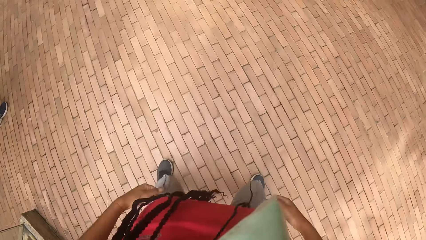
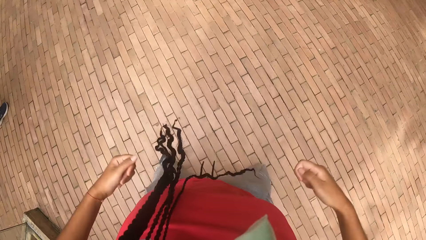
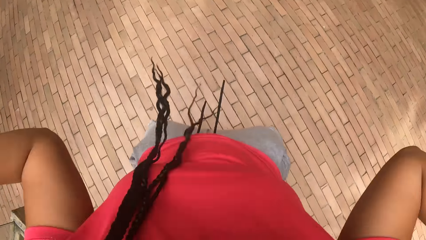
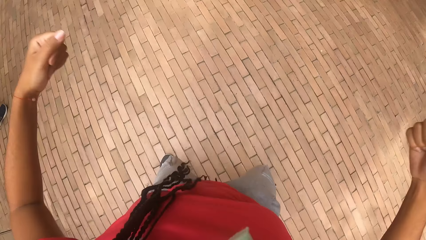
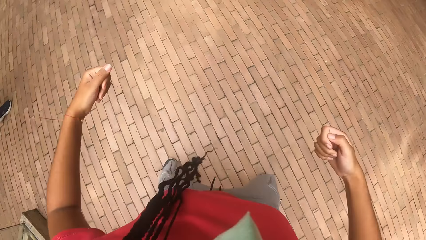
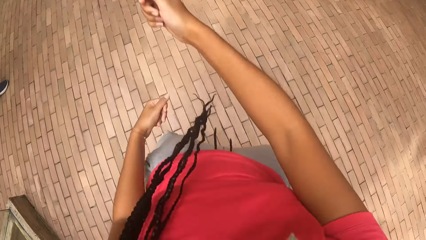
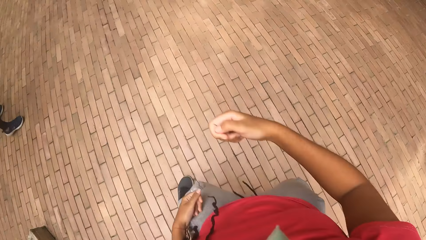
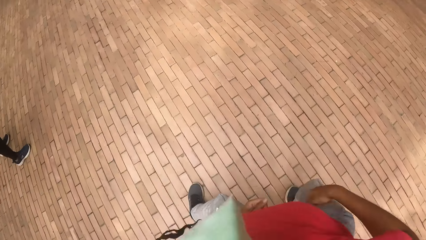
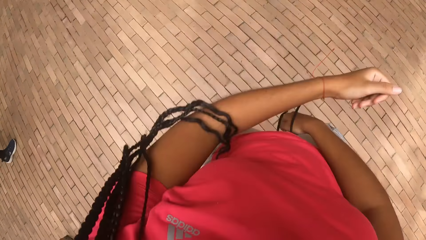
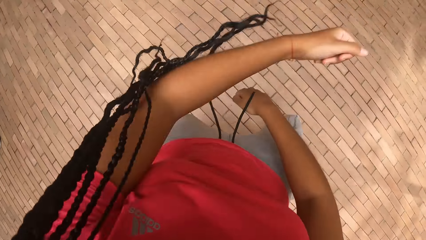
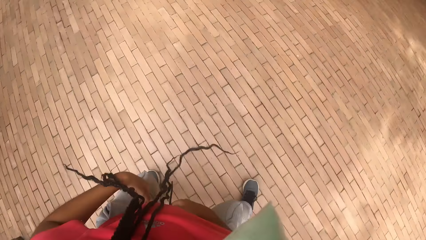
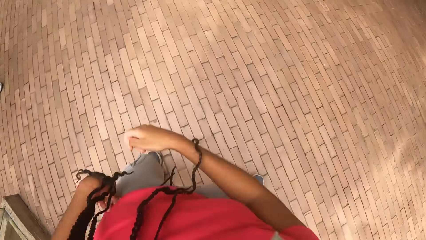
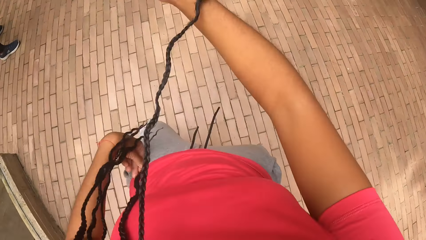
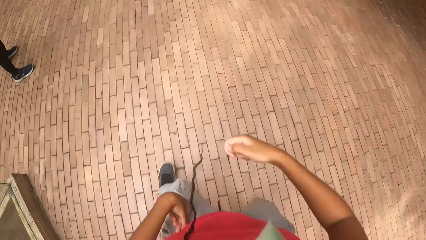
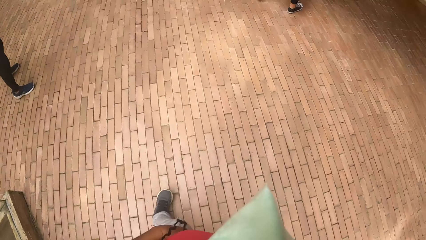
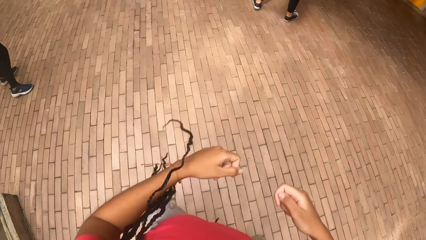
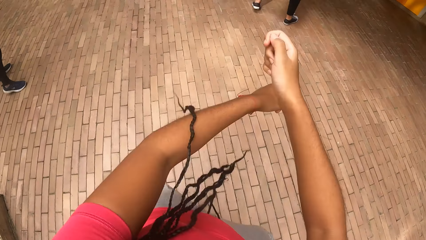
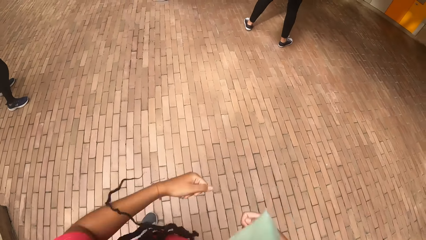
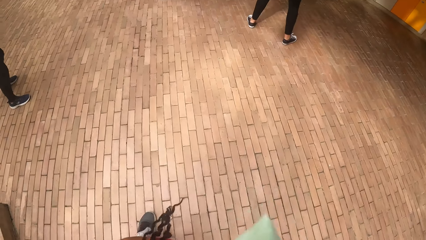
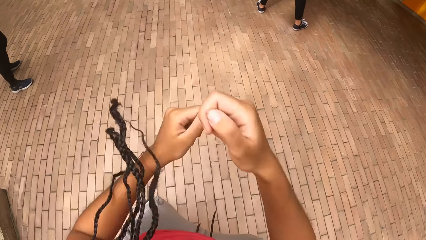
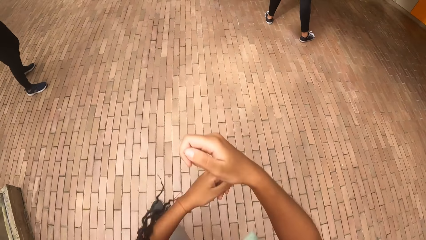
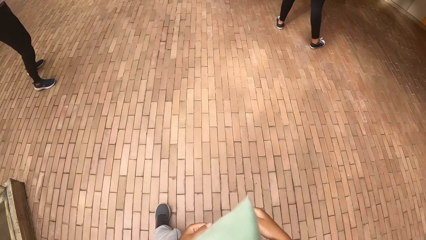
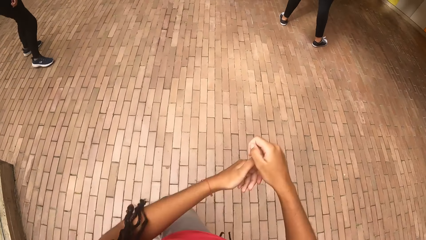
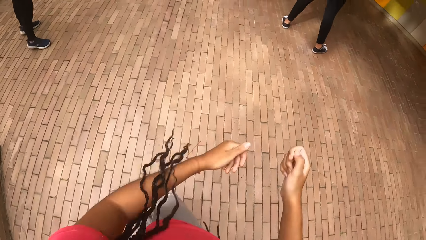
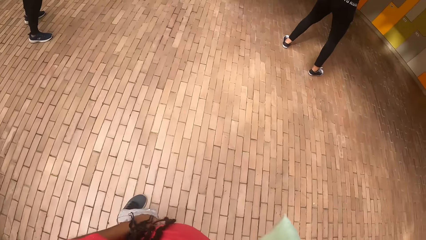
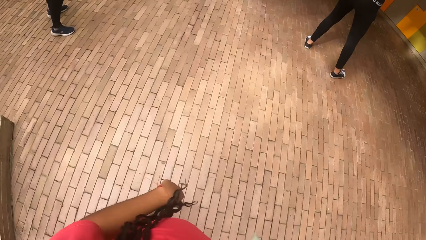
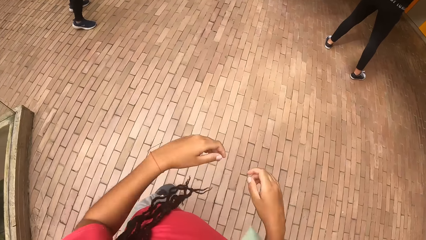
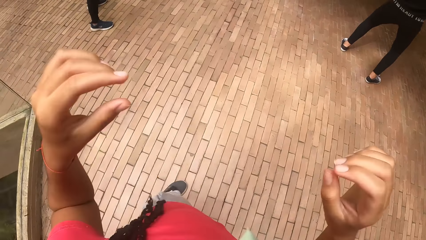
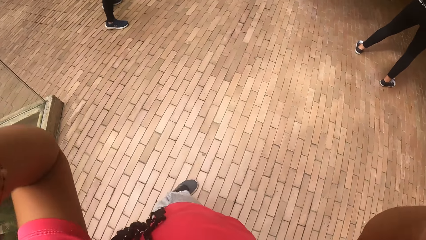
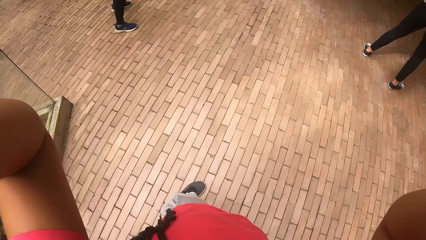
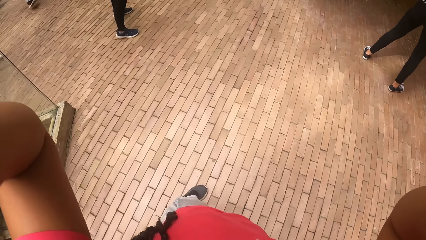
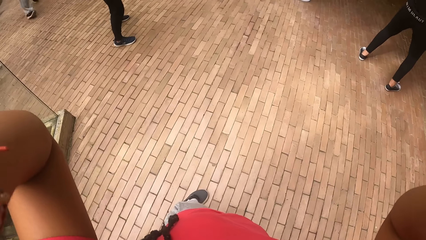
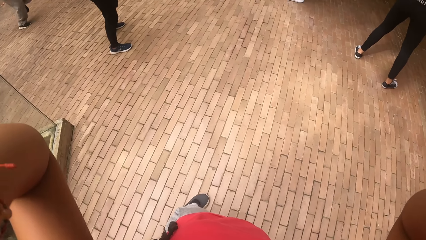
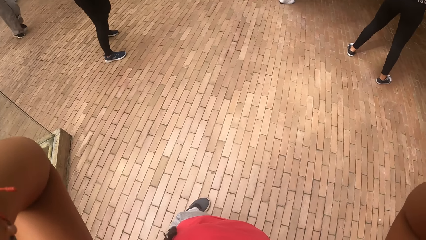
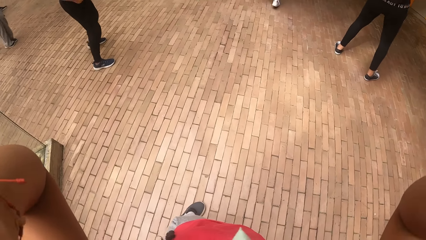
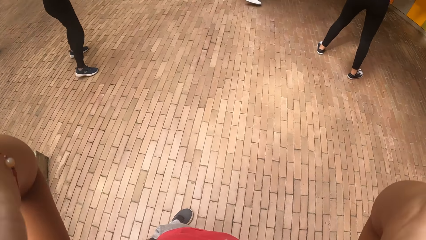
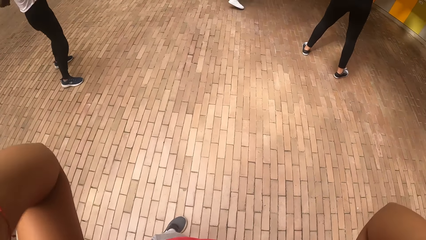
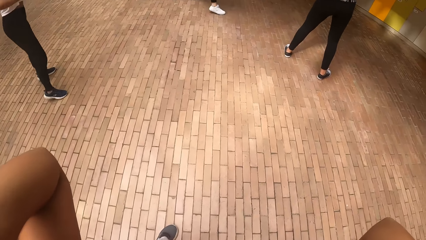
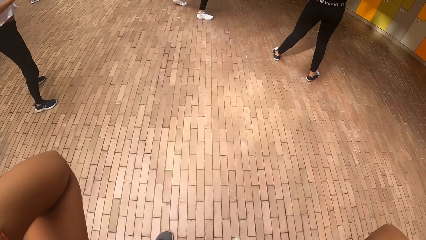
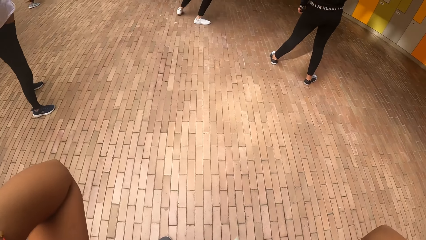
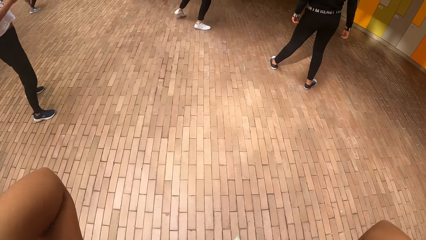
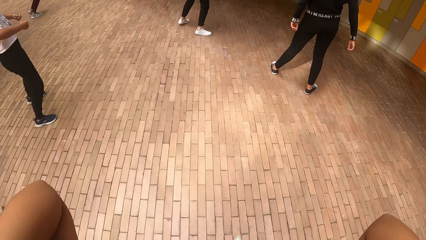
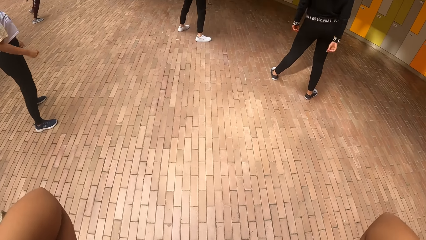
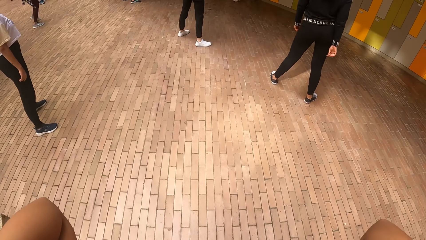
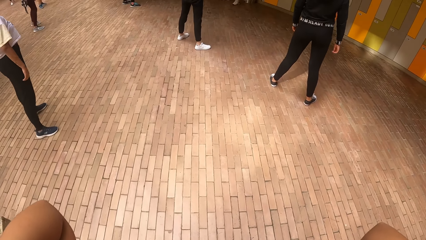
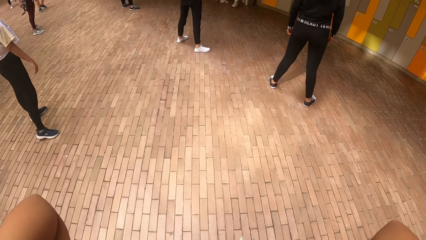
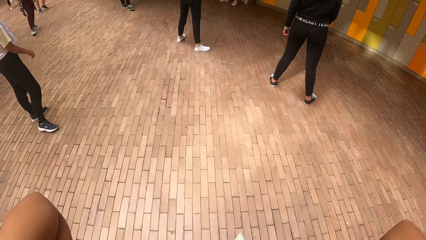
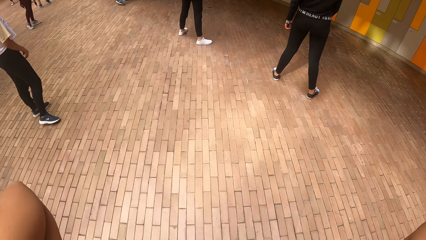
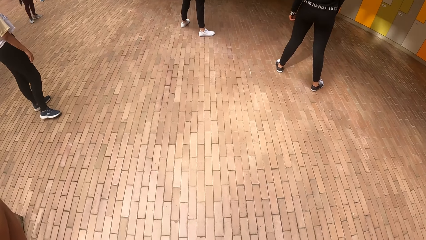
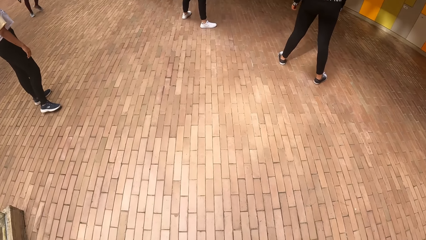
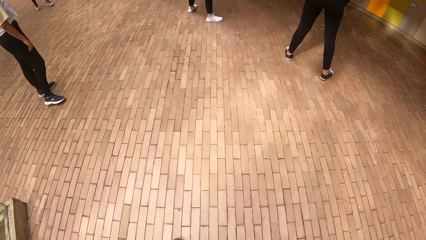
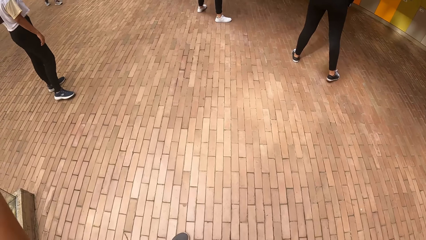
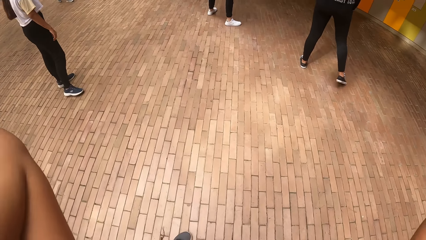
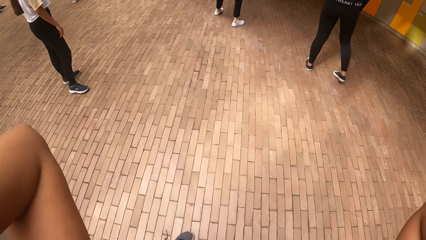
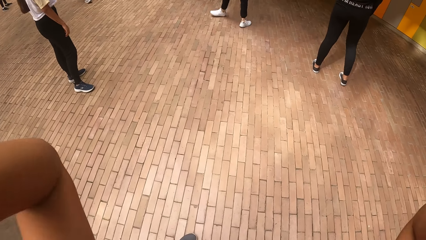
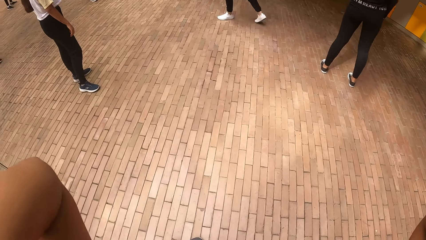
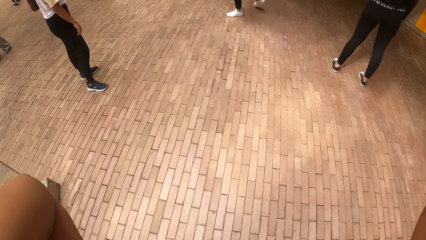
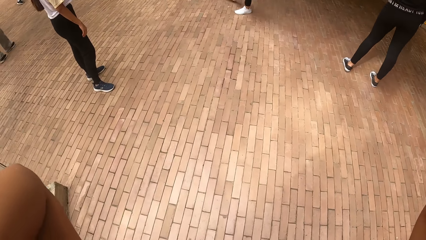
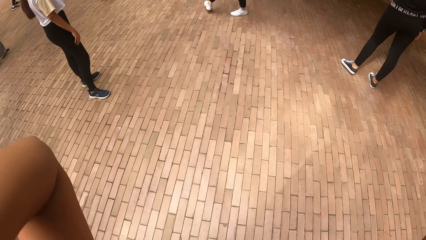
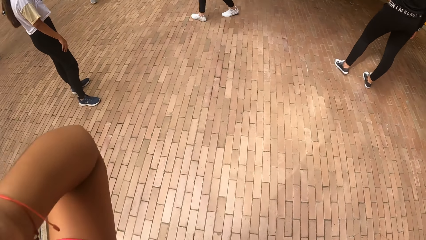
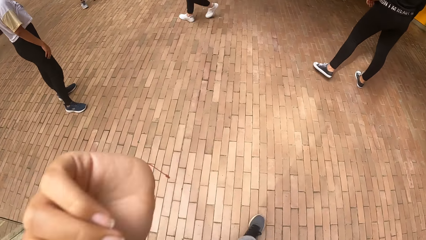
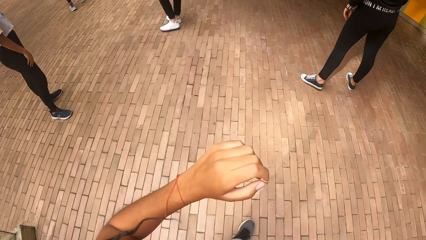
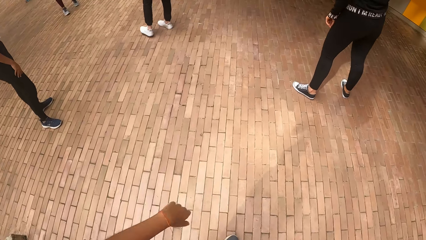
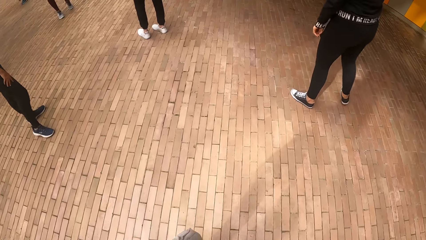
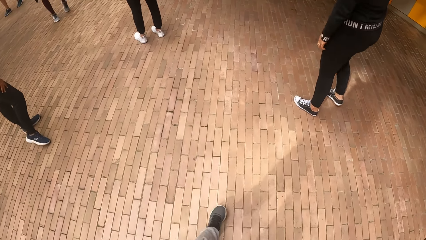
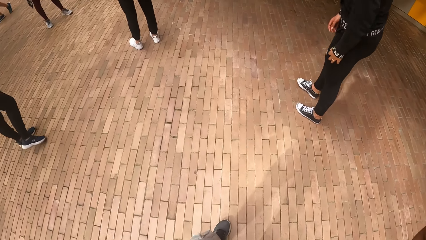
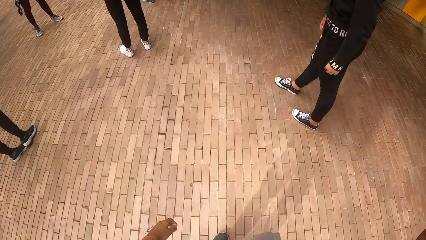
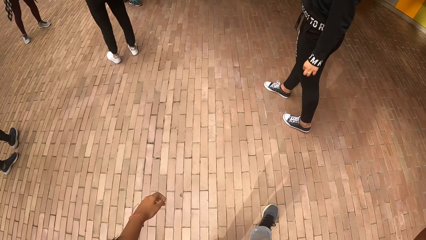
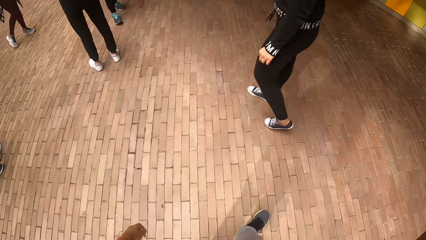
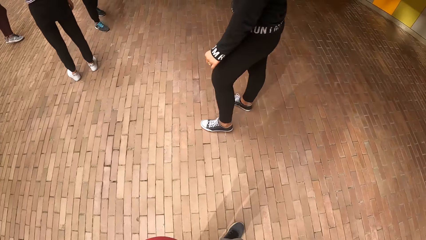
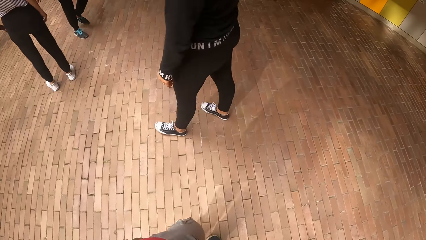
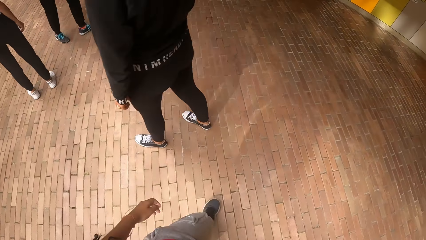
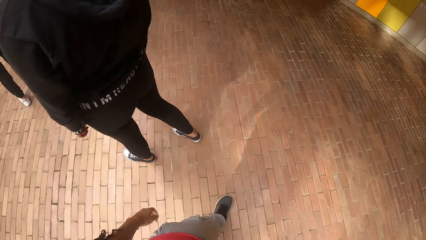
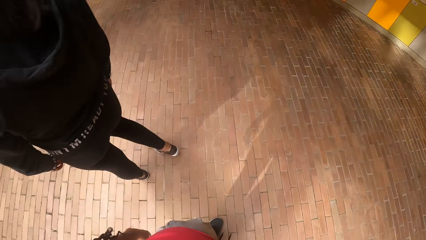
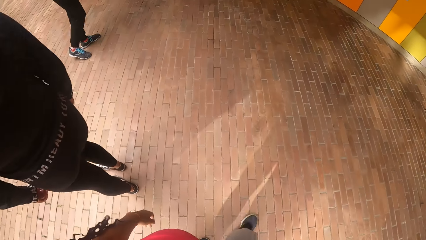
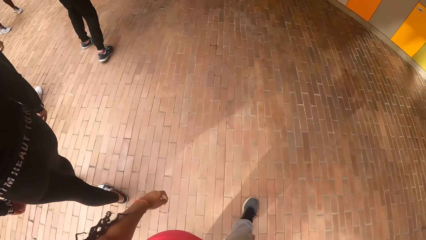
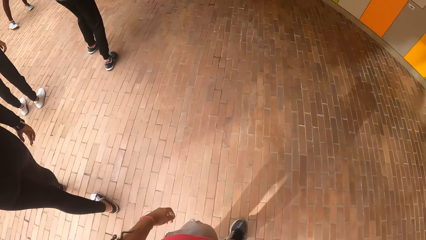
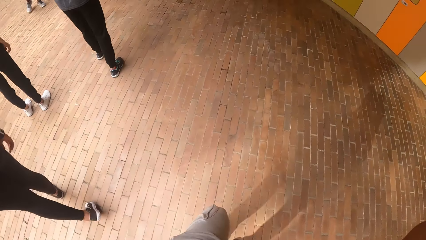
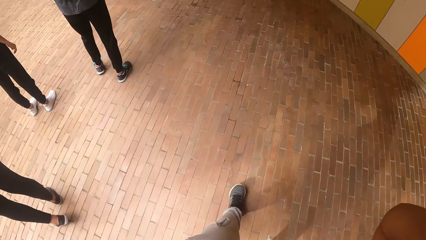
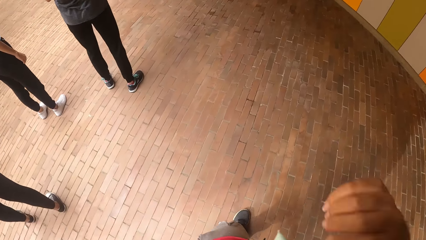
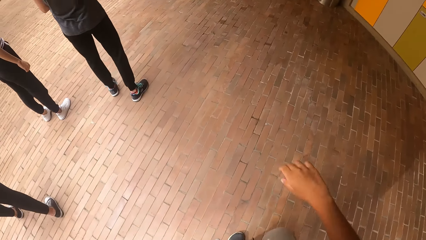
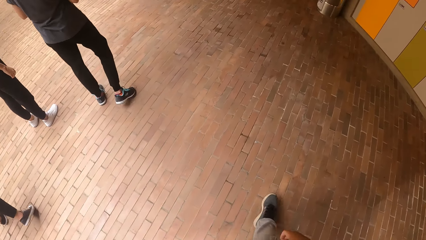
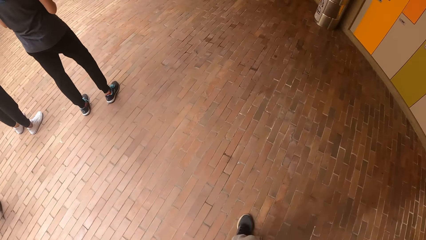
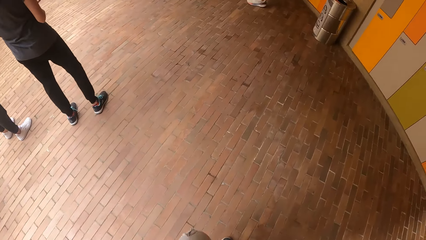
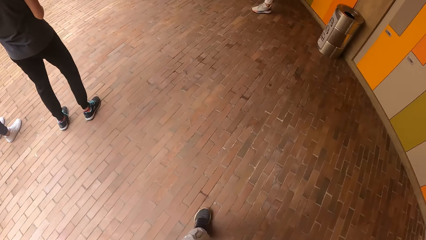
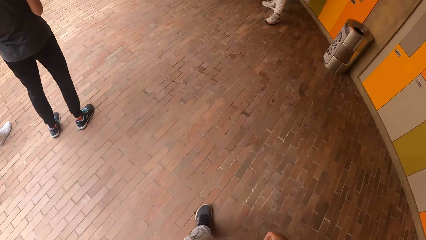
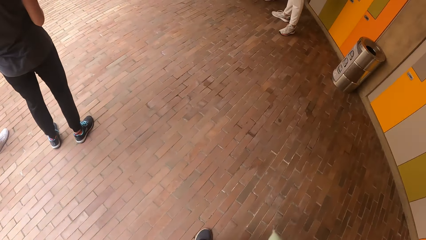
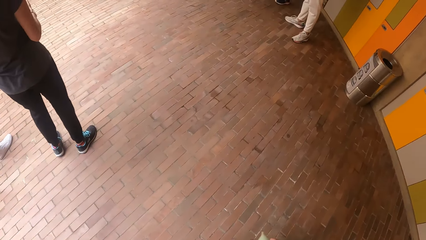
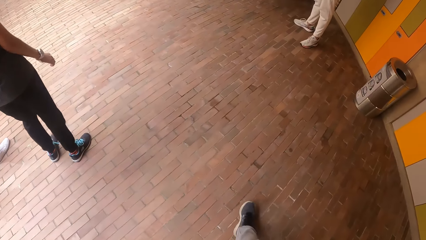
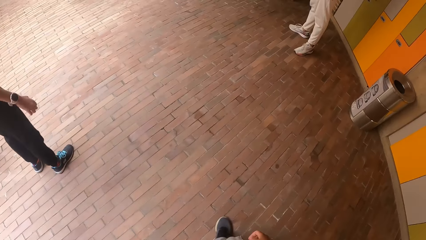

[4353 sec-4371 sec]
The camera wearer touches her head. She looks at the colleagues. A woman walks in front of the camera wearer. The camera wearer walks past the woman.
